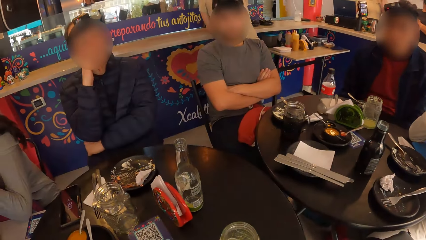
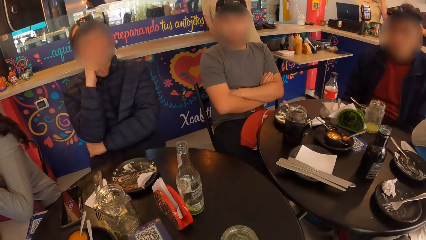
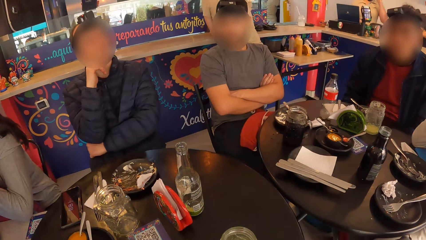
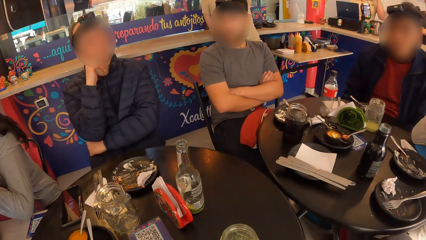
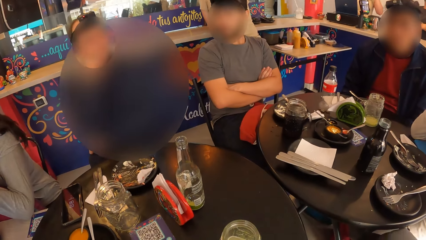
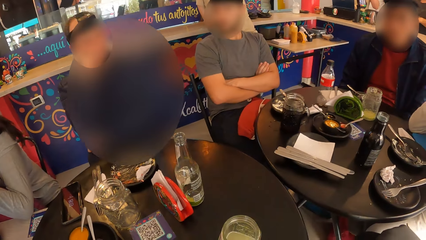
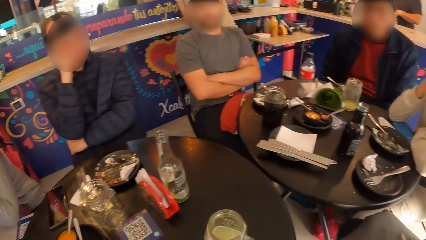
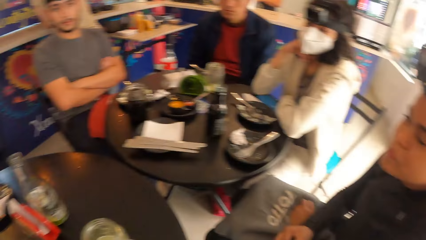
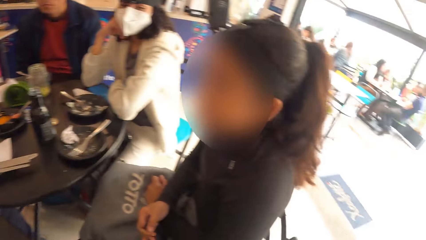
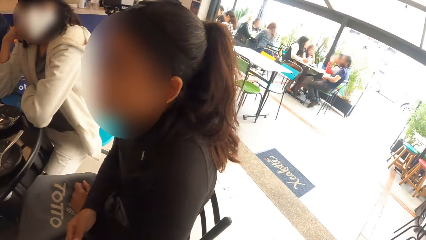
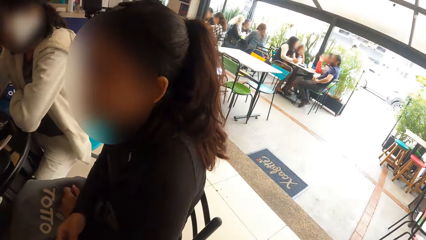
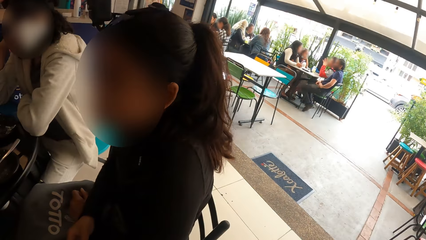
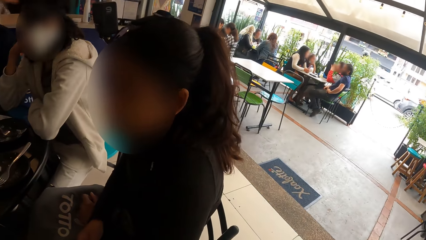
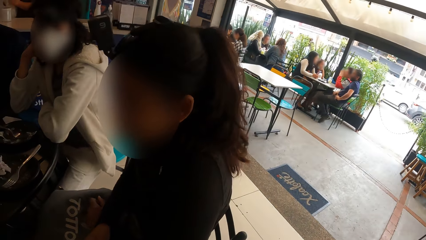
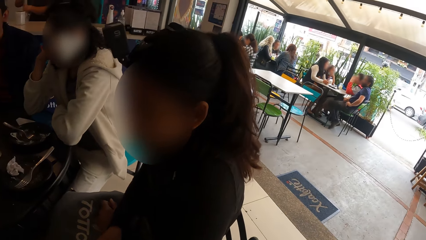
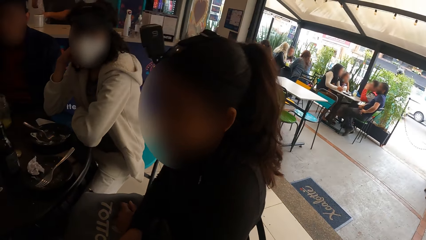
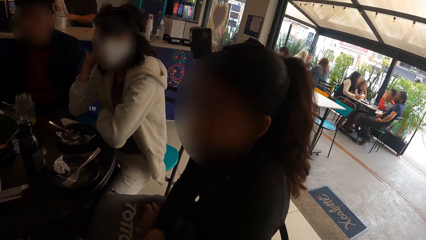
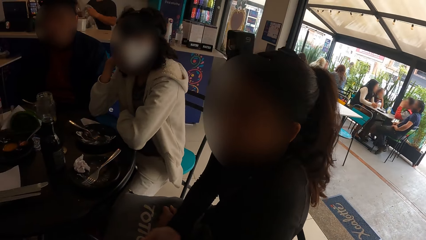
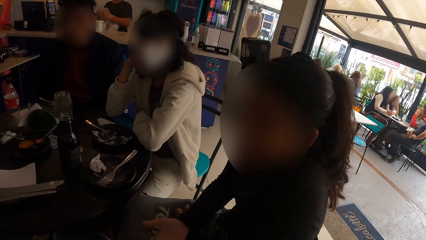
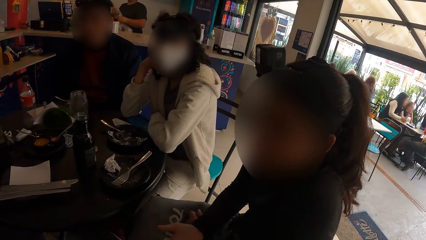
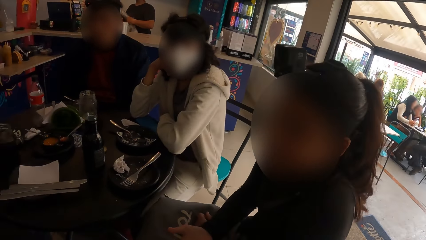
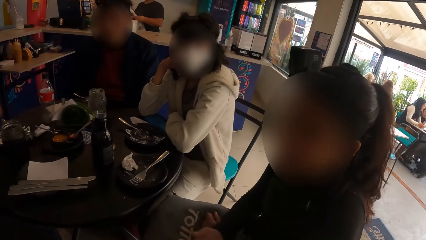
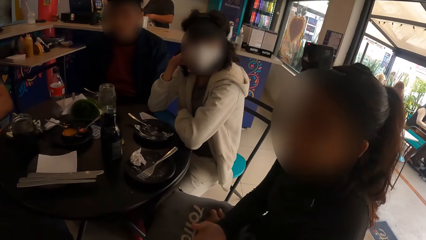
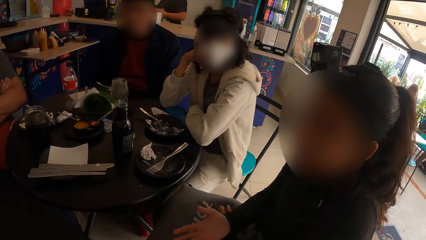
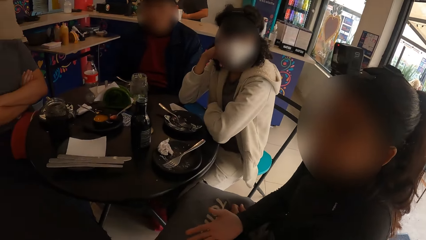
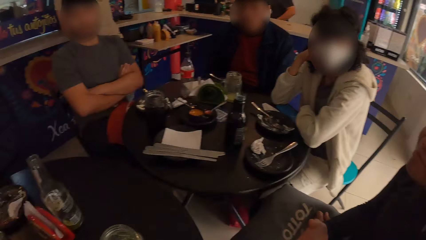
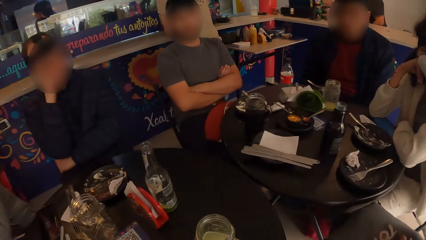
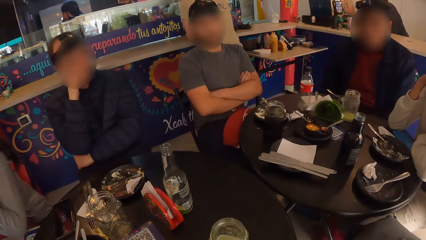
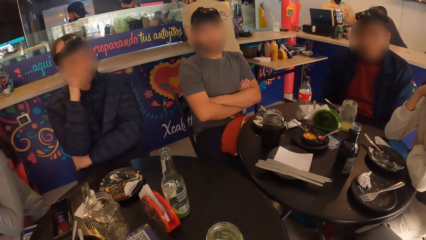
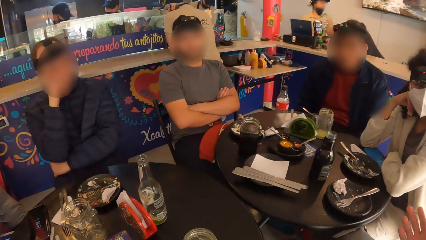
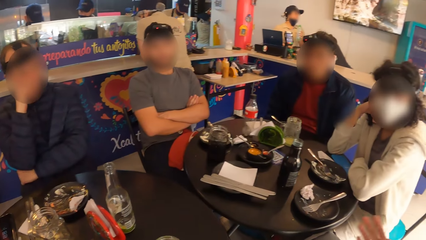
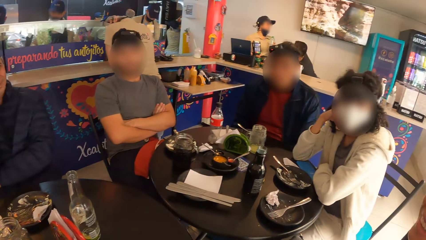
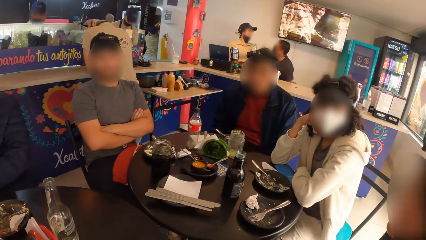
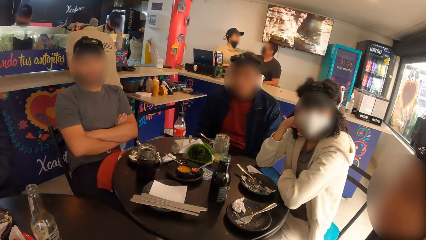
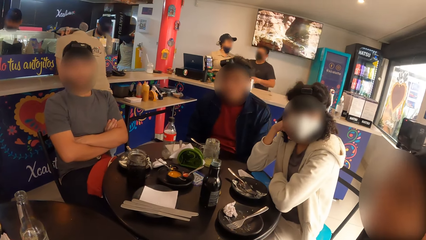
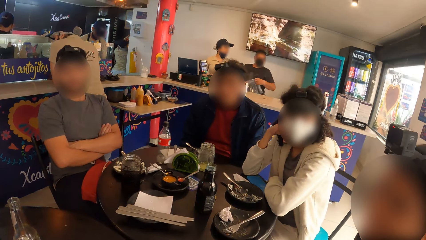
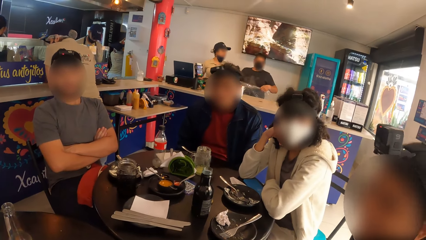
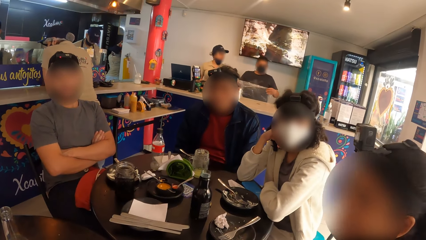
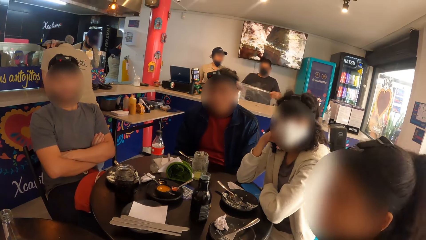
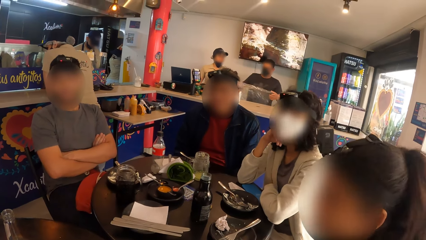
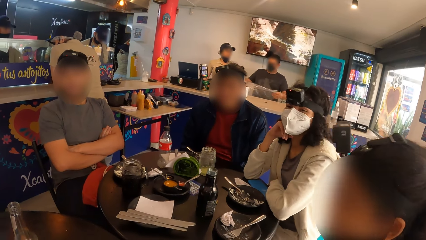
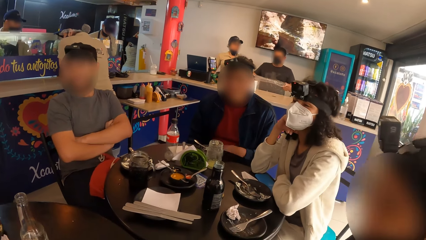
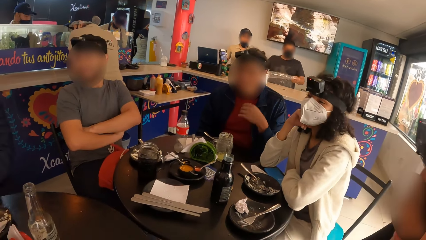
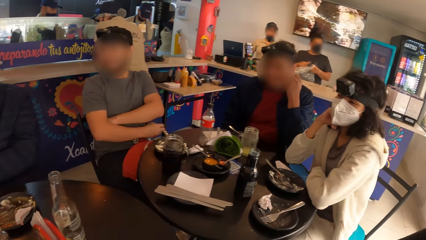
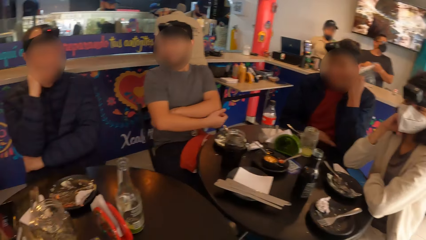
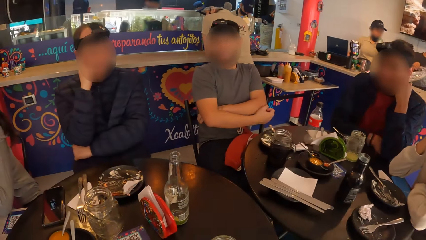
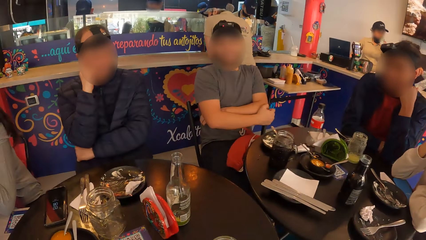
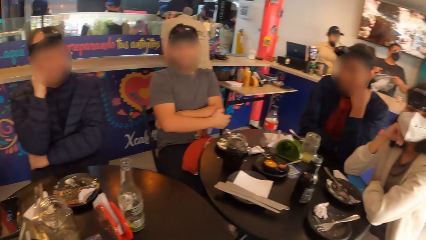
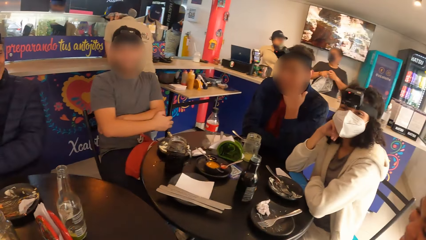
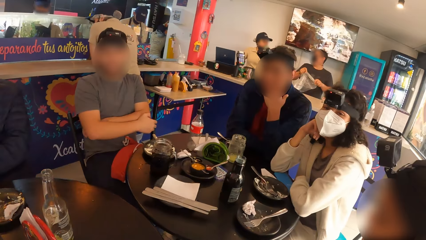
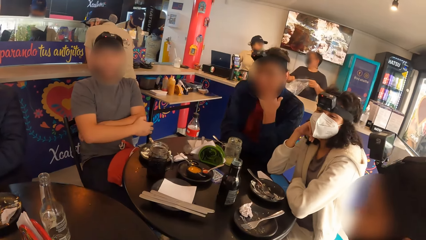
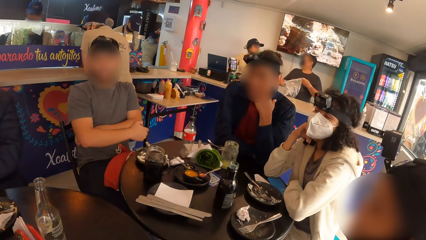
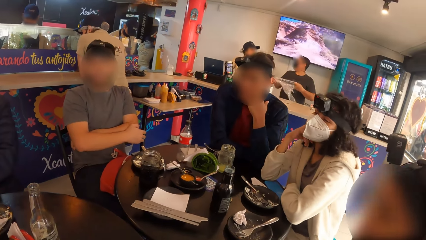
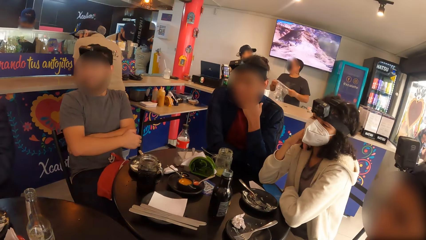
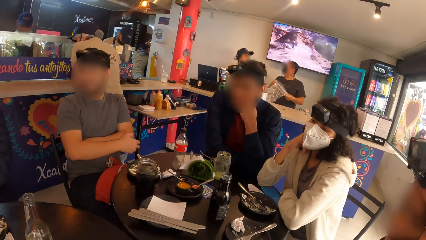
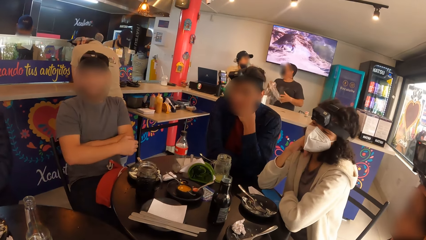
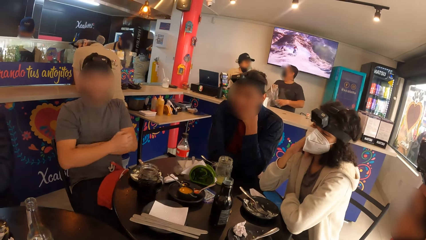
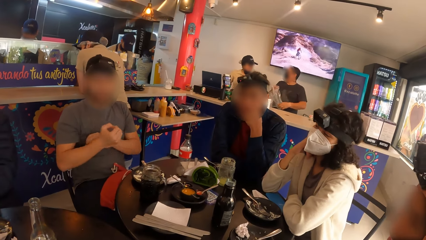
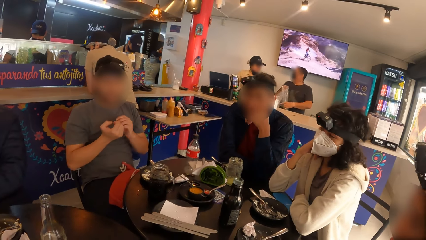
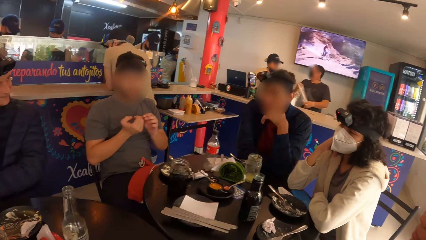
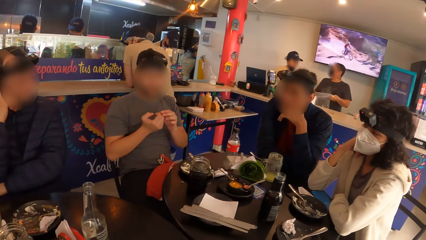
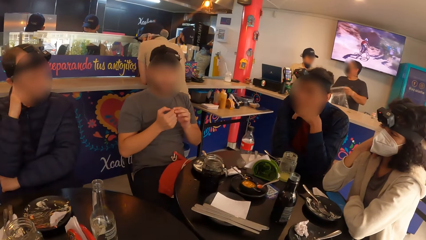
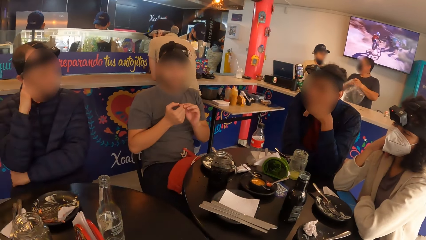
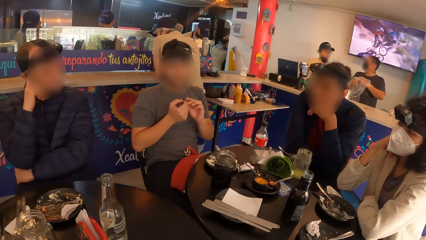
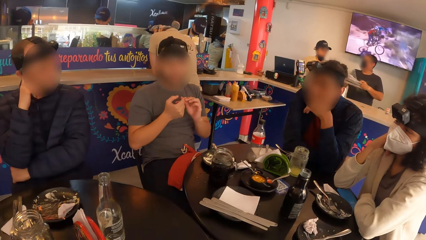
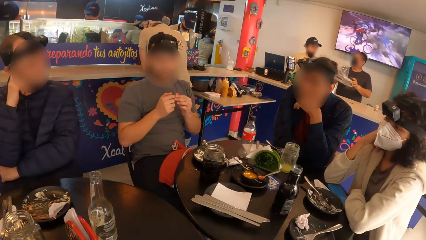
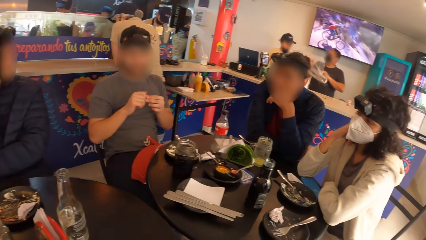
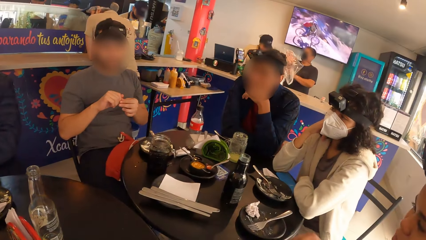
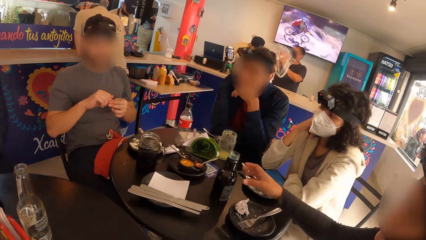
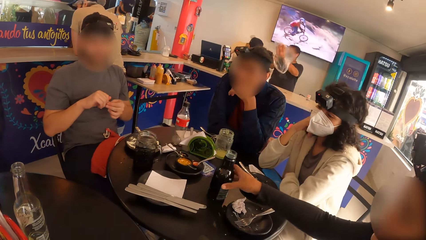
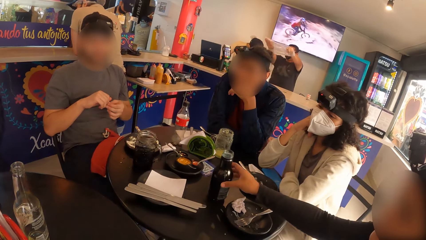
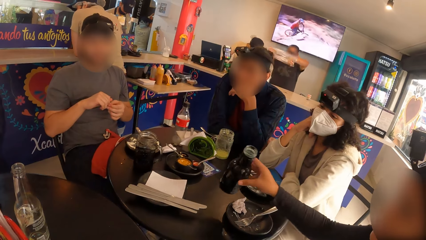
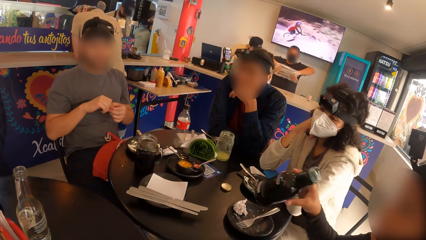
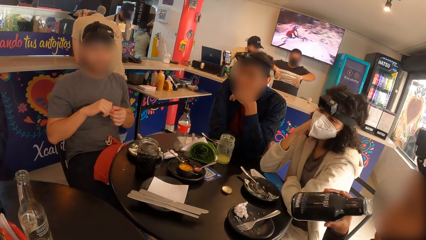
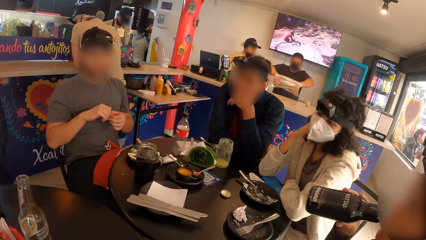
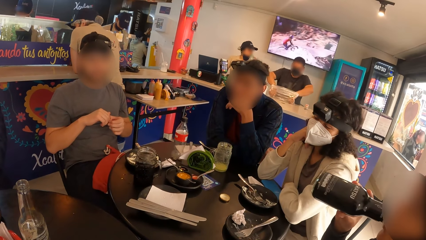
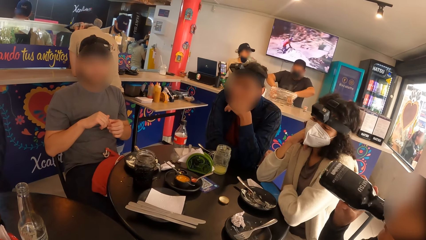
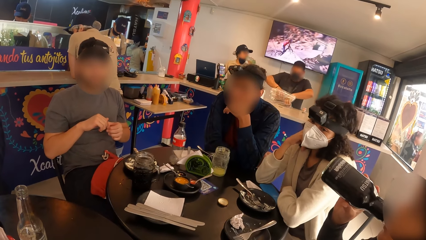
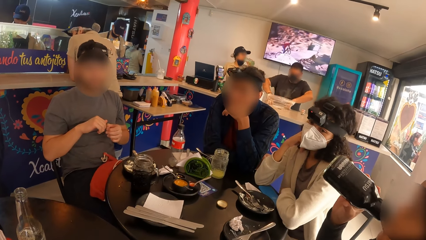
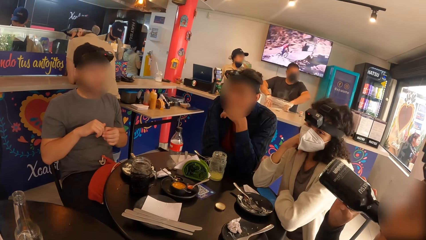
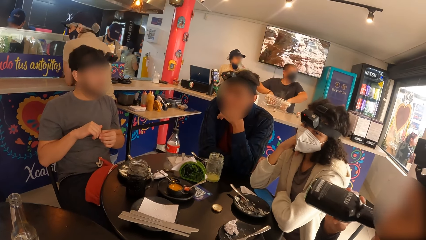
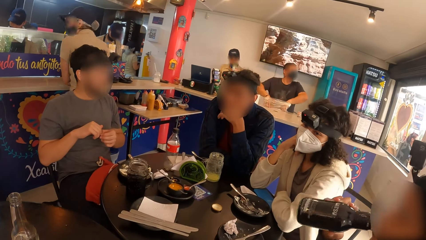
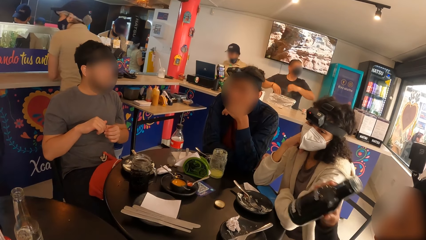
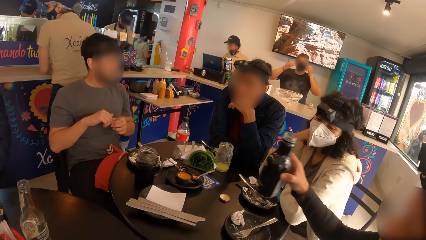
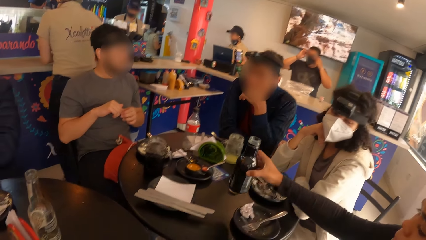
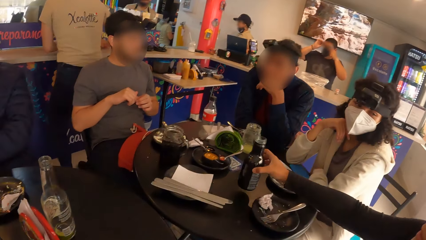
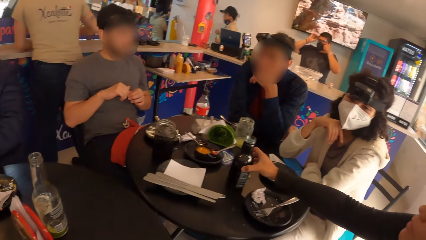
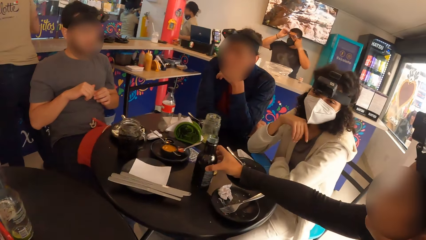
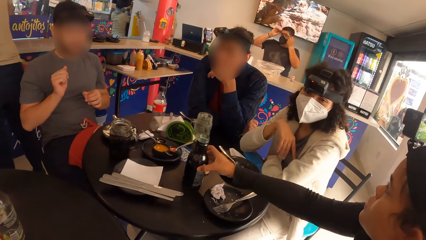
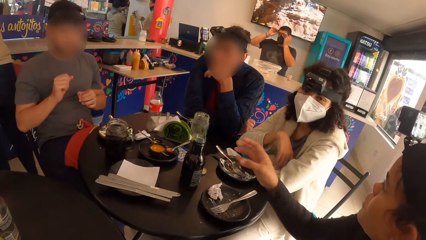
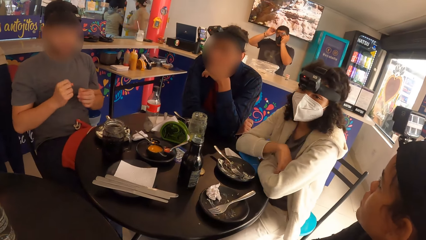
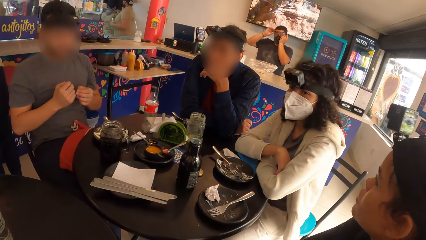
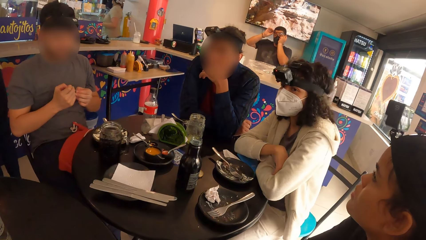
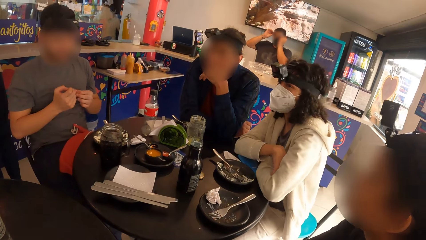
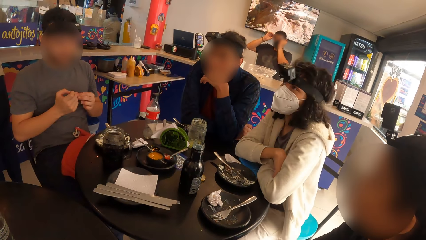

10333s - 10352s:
The camera wearer looks around. A man touches his face with his left hand. Another man scratches his left hand with his right hand. Another man looks at his fingers. Another man picks up the bottle from the table with his right hand. He drinks from the bottle in his right hand and drops the bottle on the table with his right hand. A woman drops her right hand on the table.
